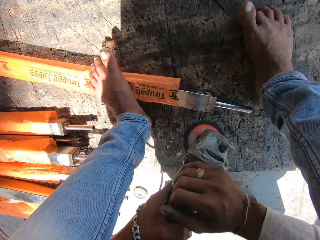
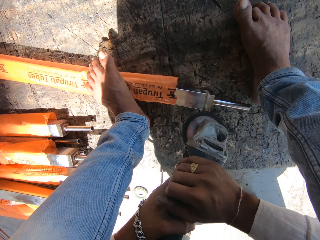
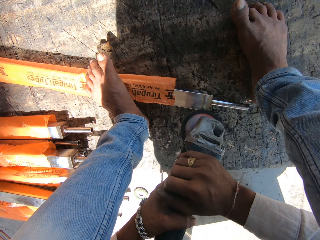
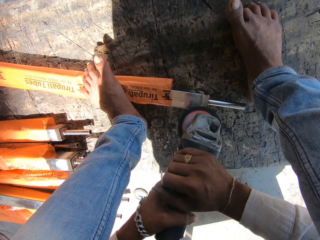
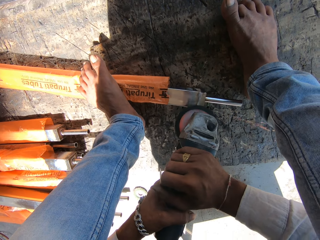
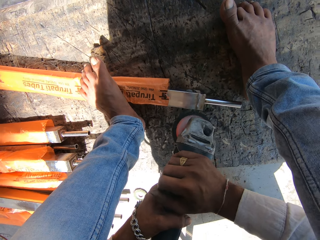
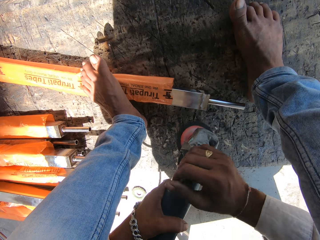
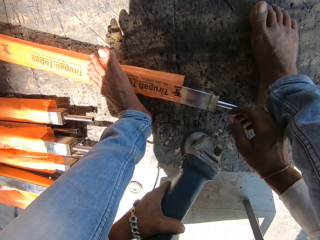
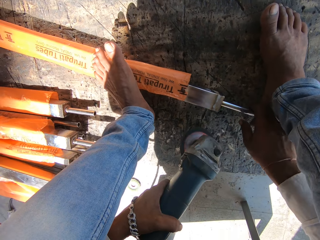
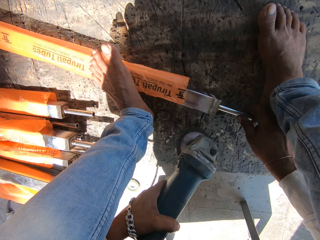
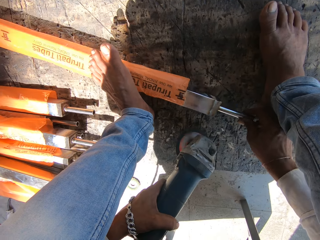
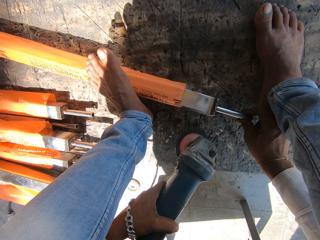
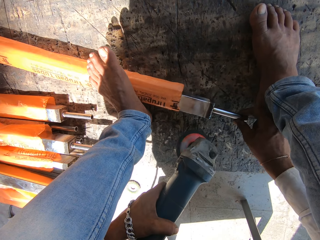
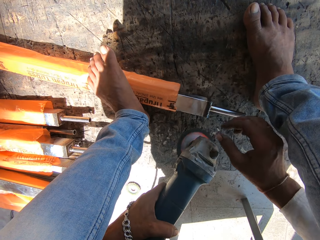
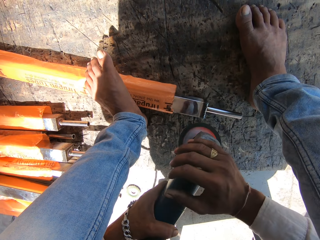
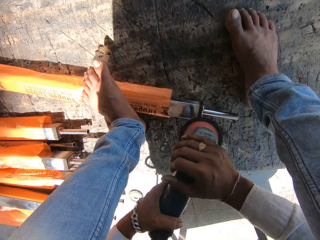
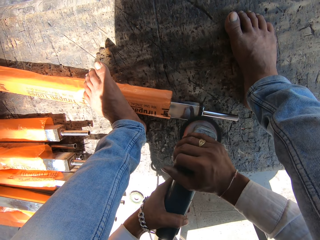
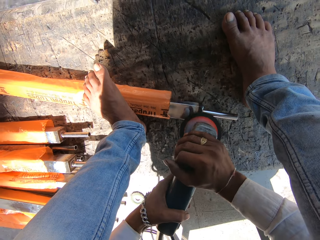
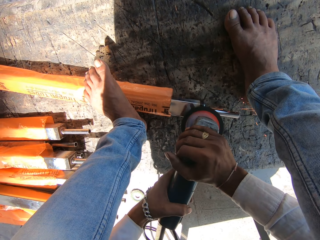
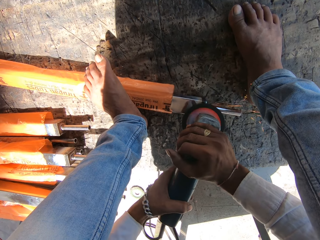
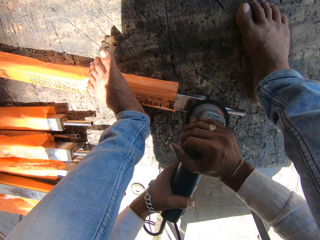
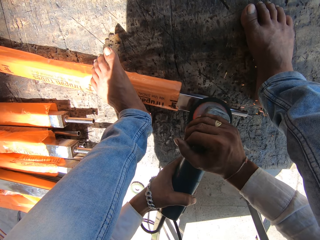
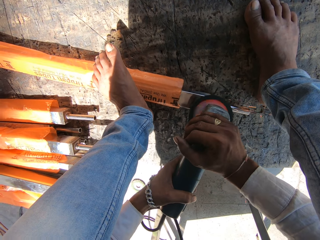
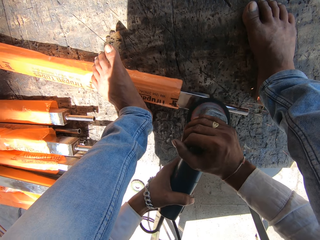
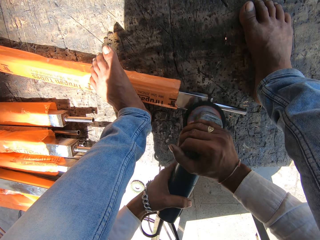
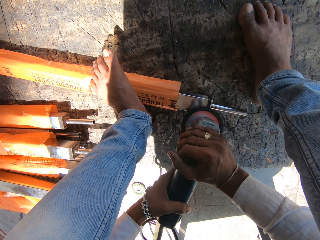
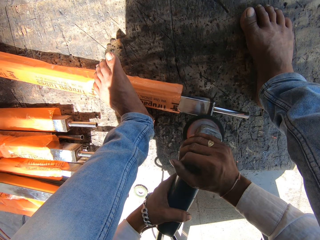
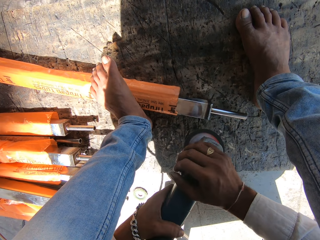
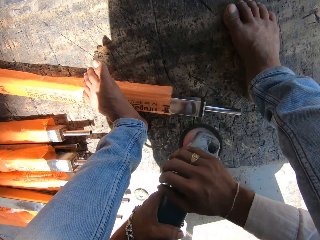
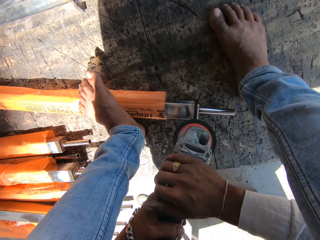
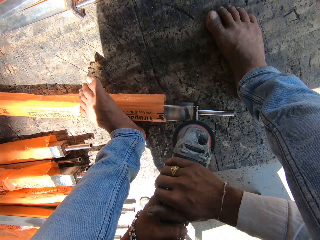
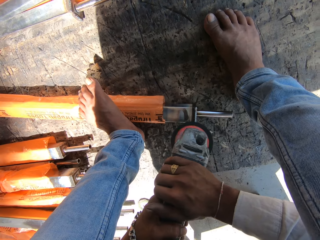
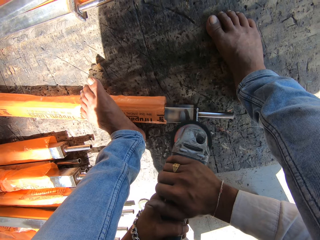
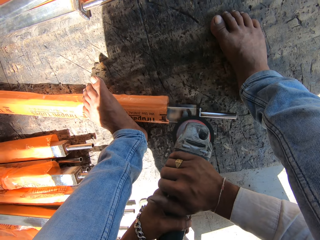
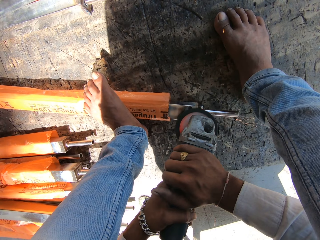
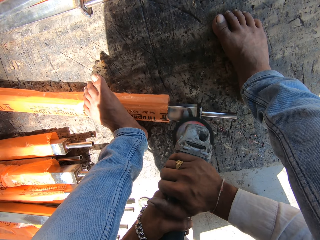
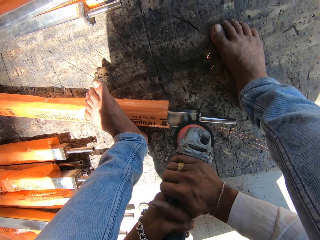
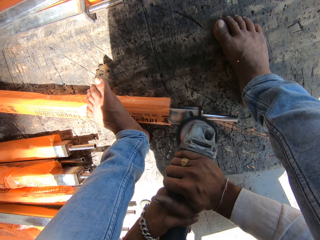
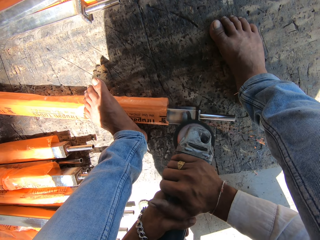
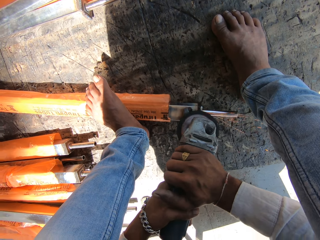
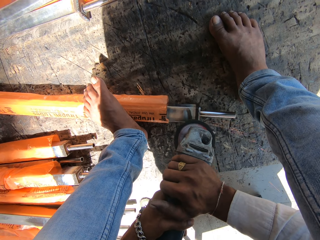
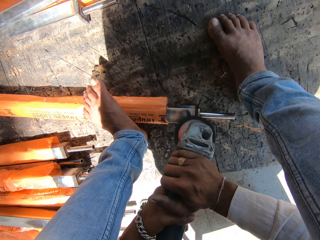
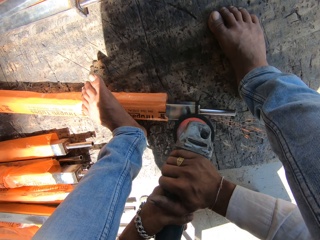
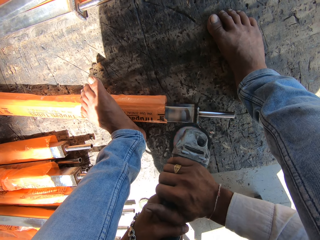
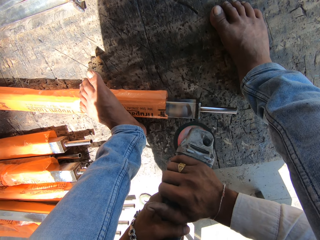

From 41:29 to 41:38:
The camera wearer turns the edge of the iron rod with his right hand. He sharpens the edge of the iron rod with the rotary tool or machine cutter in his hands. He welds the iron using the machine cutter.

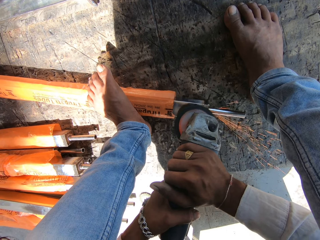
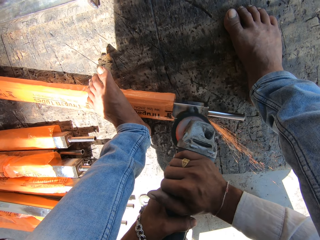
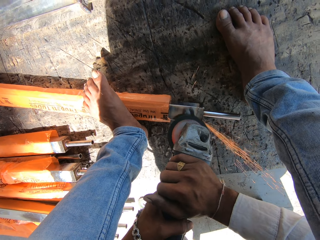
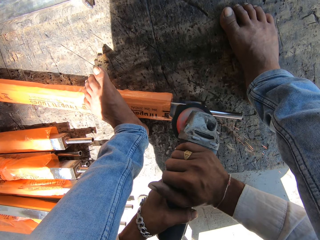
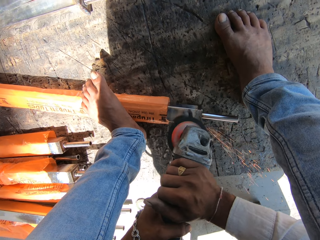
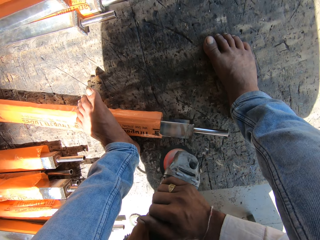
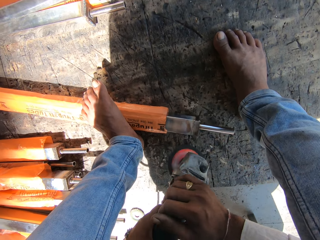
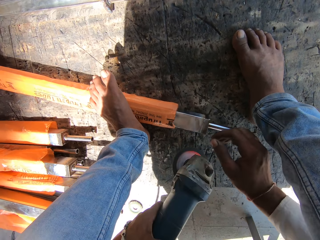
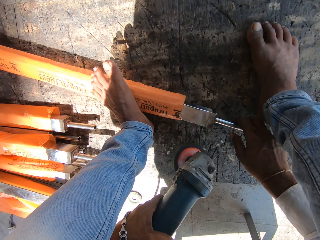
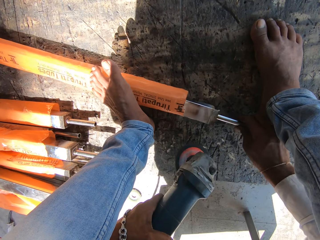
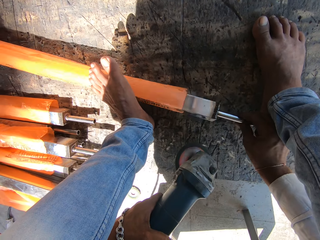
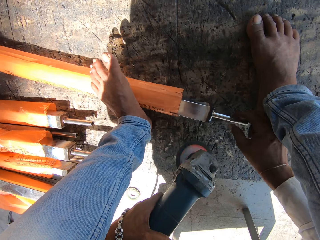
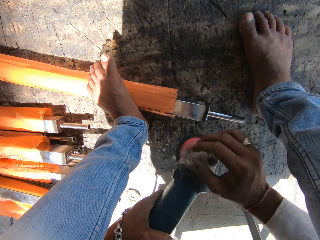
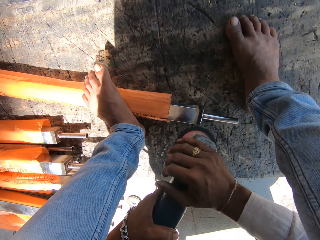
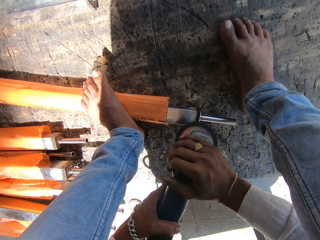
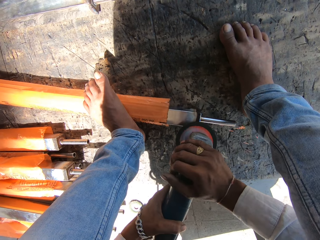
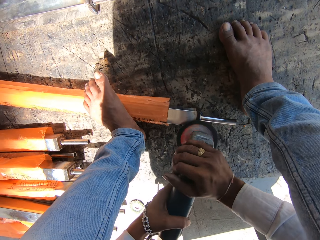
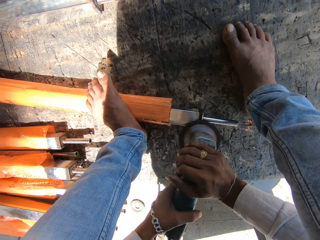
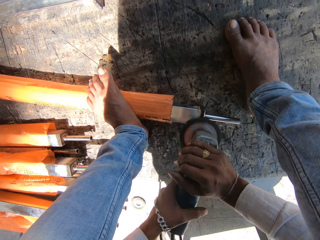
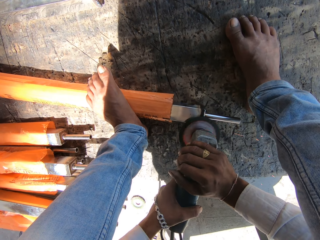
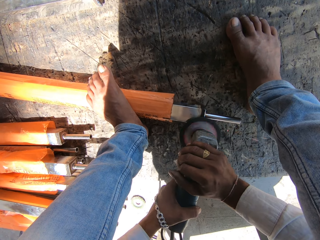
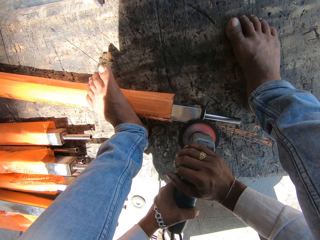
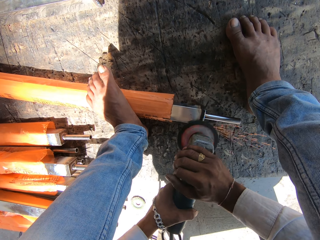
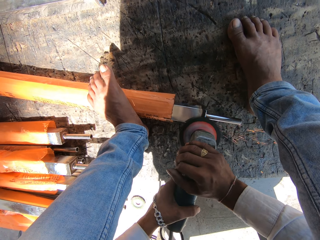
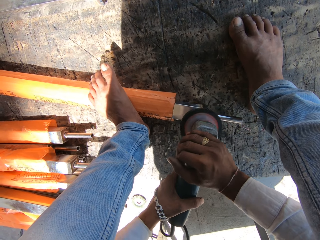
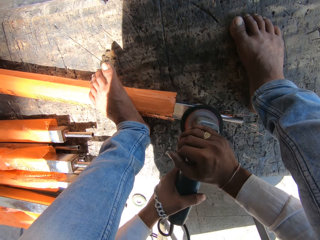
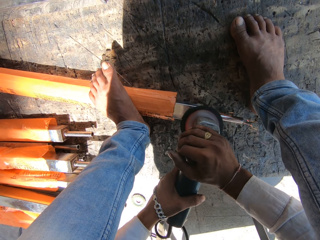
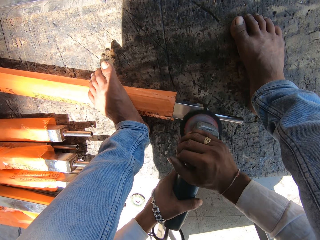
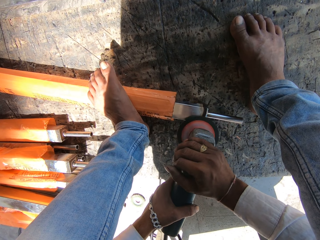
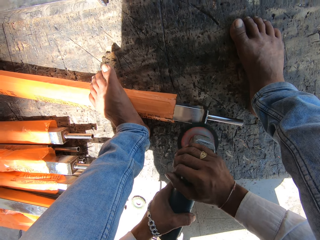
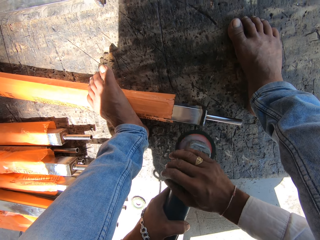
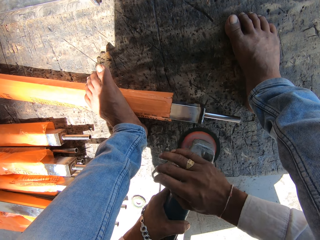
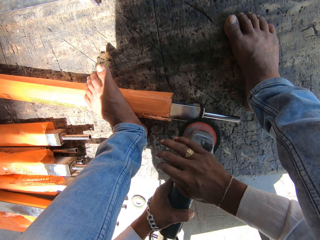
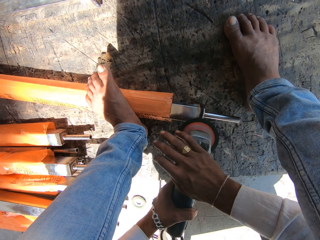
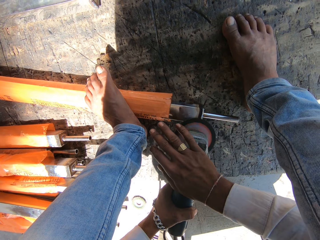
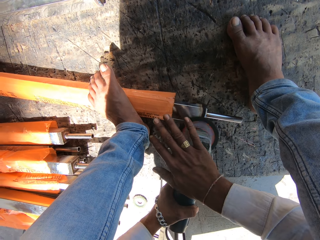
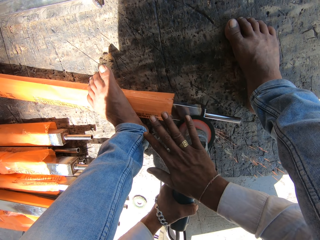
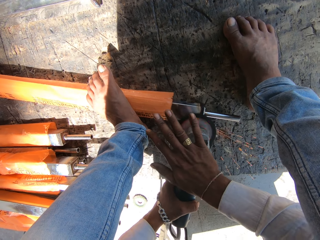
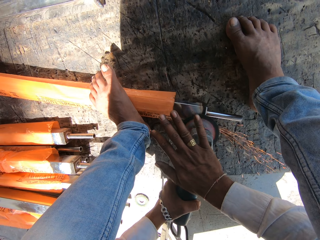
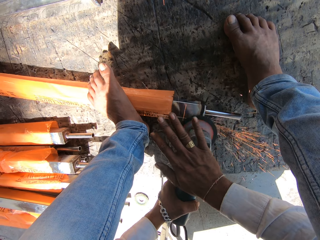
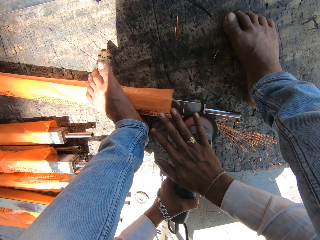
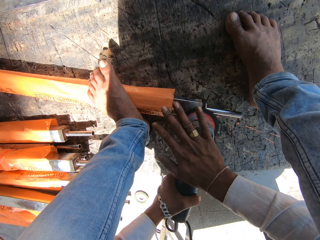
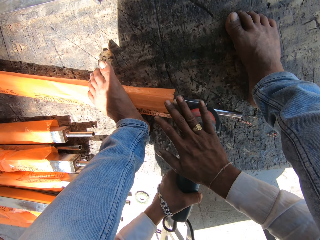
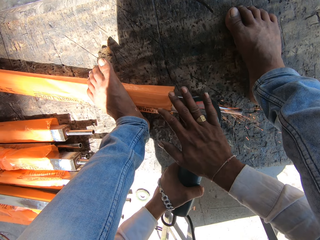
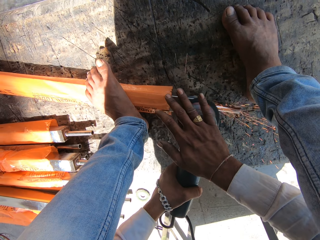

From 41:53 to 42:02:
The camera wearer turns the edge of the iron rod with his right hand. He sharpens the edge of the iron rod with the rotary tool or machine cutter in his hands. He welds the iron using the machine cutter.
